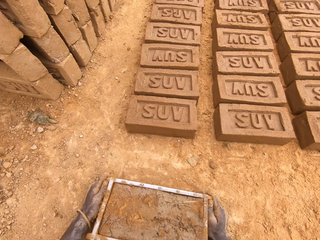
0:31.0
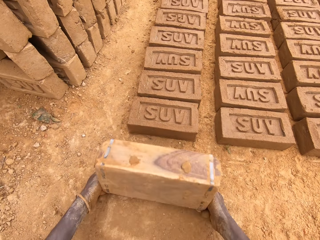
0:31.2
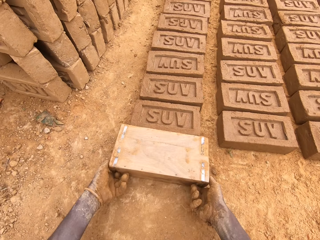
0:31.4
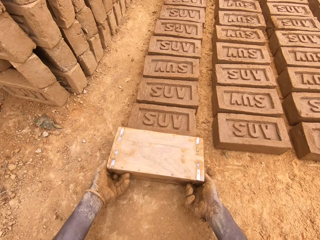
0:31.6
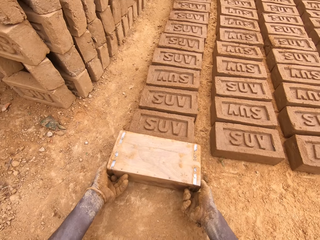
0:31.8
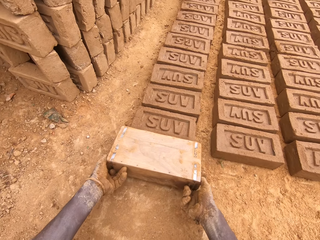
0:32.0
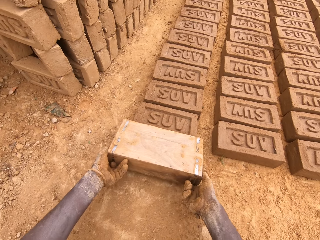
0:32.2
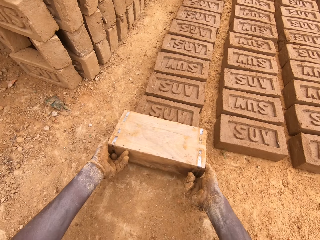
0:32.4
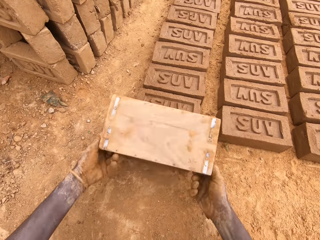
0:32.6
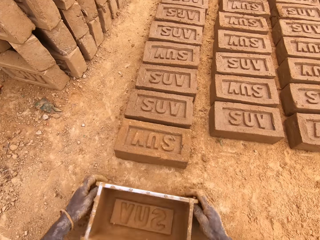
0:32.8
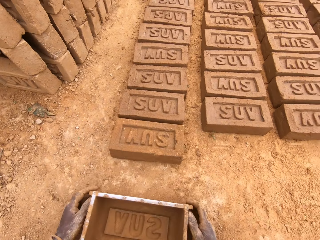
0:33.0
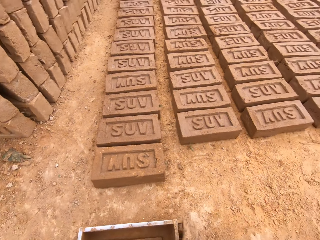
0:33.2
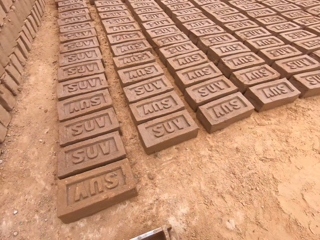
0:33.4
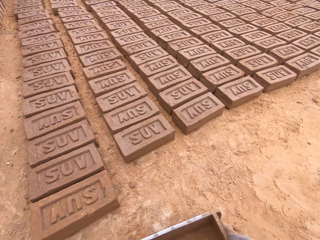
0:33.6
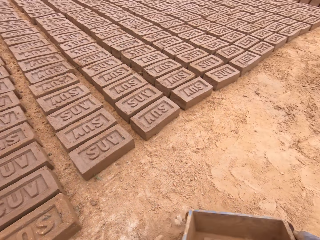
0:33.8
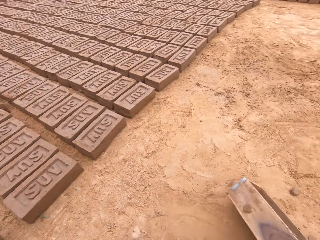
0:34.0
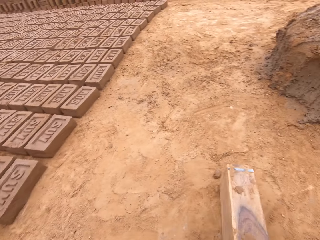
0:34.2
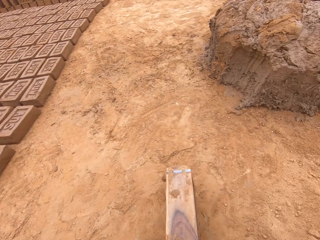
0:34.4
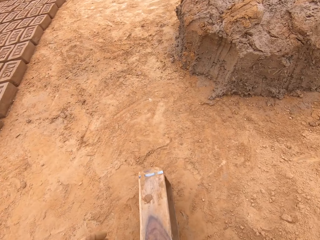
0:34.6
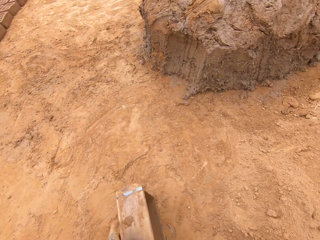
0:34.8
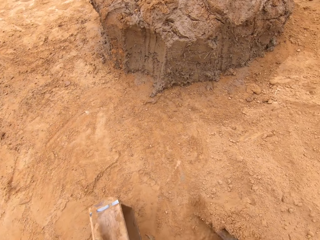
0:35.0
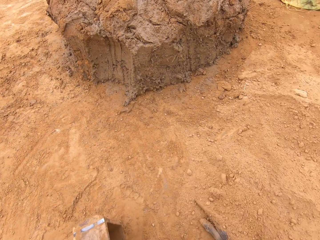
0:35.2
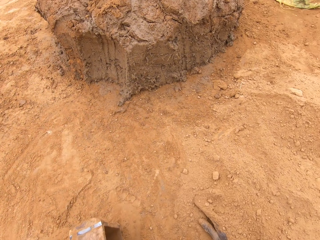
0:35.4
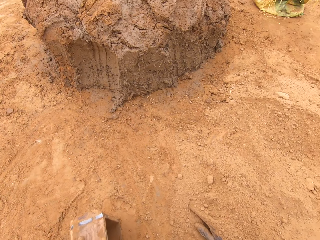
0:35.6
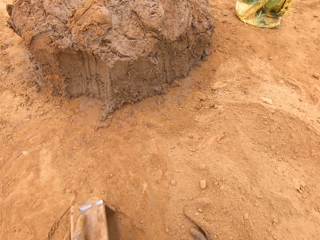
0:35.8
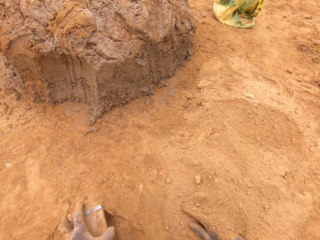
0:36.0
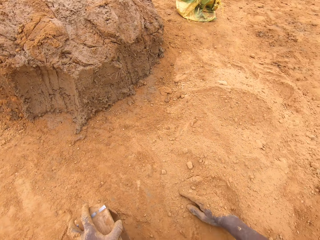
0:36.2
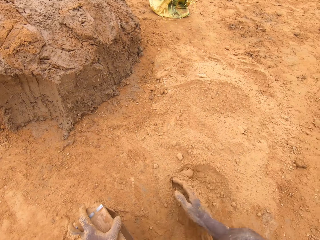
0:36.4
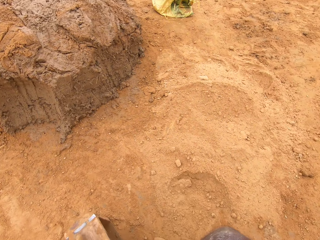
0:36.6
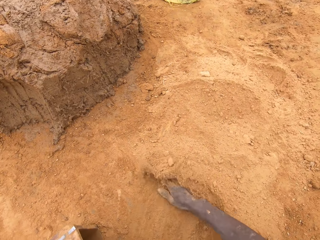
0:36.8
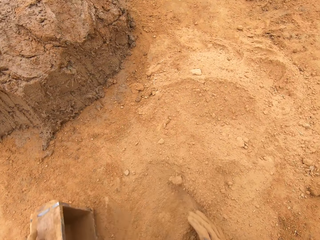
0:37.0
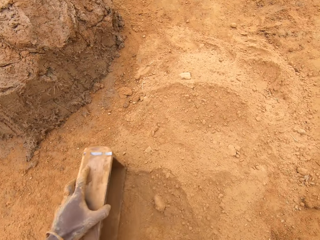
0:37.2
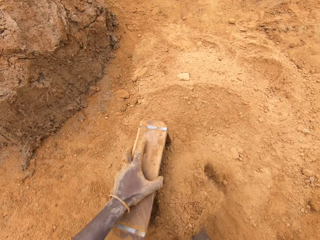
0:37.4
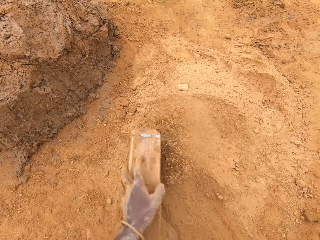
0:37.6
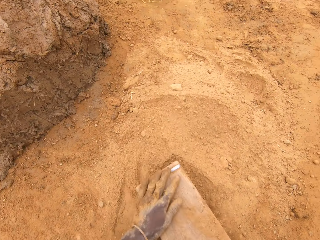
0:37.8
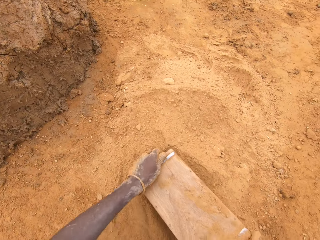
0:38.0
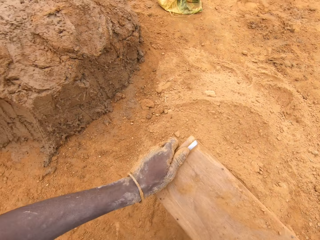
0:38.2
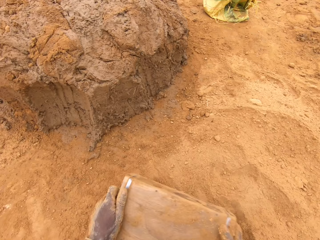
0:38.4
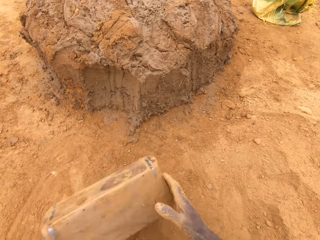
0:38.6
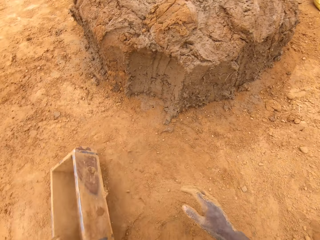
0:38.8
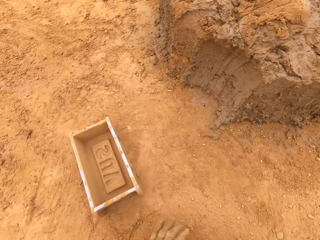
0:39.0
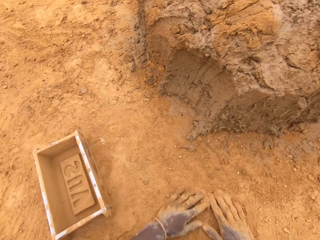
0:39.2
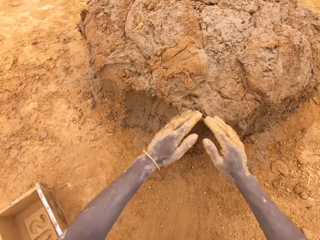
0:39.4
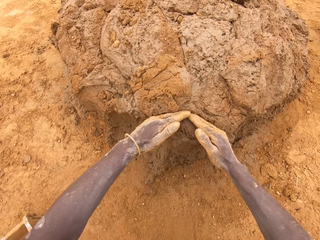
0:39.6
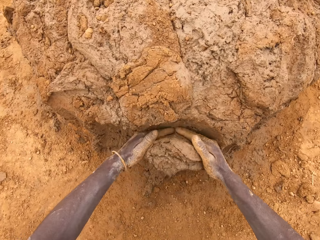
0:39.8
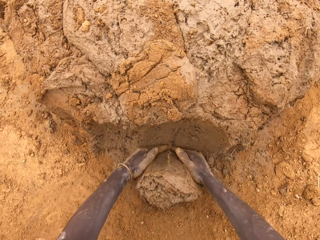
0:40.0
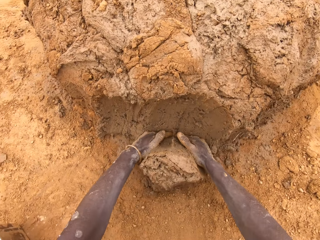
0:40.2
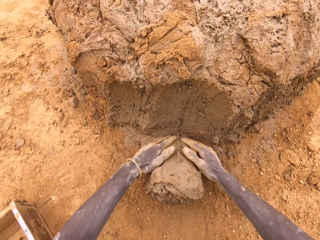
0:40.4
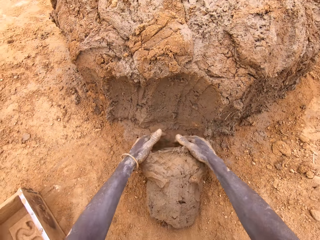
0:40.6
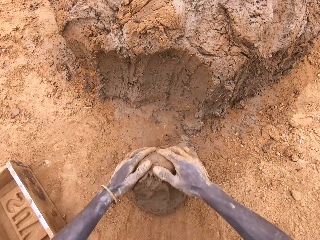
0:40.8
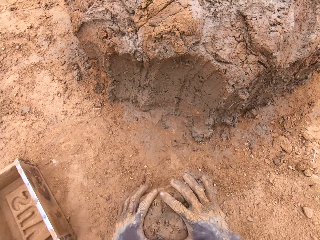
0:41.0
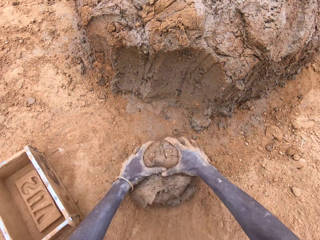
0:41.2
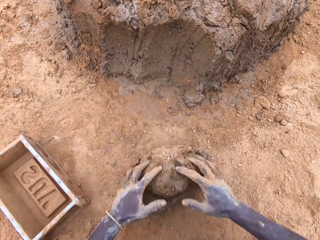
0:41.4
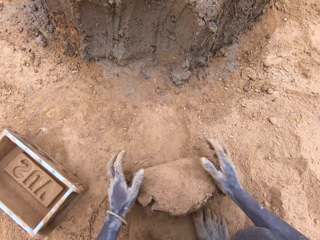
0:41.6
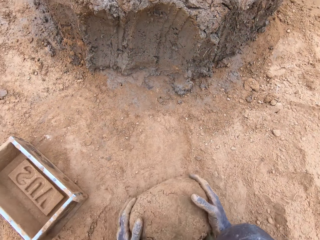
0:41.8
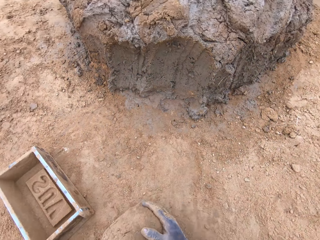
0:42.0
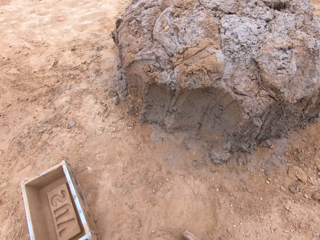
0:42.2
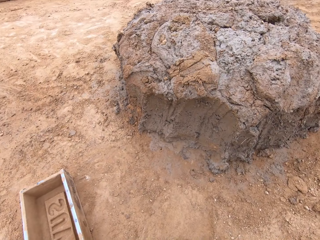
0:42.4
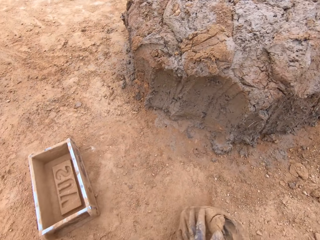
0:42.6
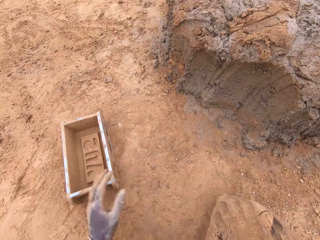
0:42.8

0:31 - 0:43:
The camera wearer puts a brick on the ground from the brick mould. They put sand in the brick mould. They pour the sand from the brick mould. They cut mud from the heap of mud. They mould the mud.

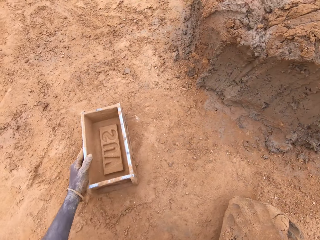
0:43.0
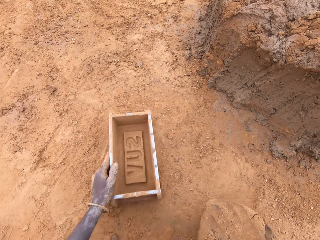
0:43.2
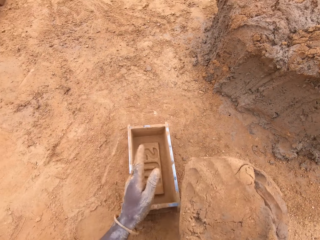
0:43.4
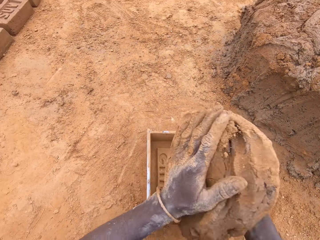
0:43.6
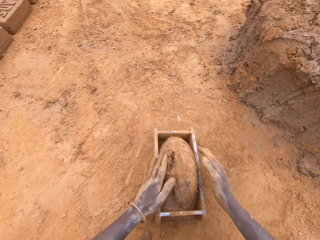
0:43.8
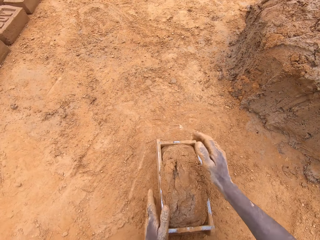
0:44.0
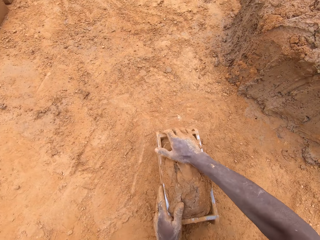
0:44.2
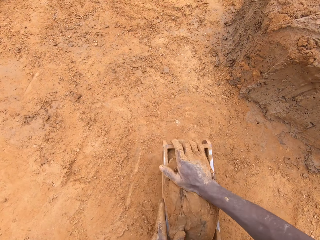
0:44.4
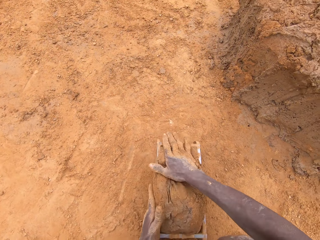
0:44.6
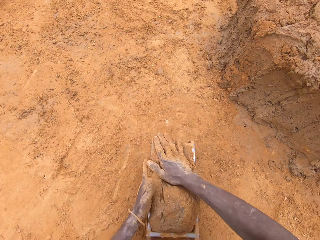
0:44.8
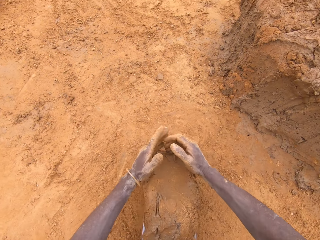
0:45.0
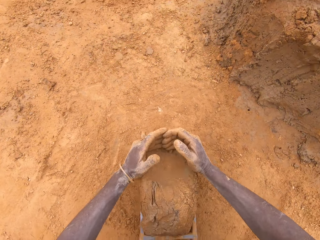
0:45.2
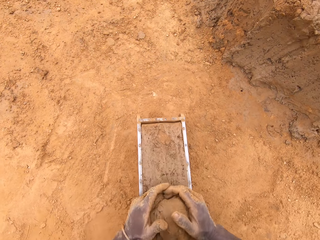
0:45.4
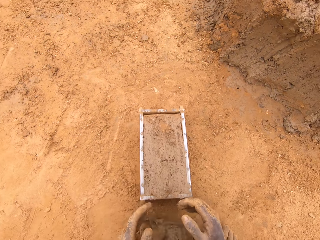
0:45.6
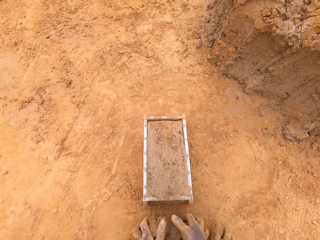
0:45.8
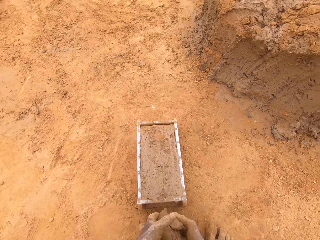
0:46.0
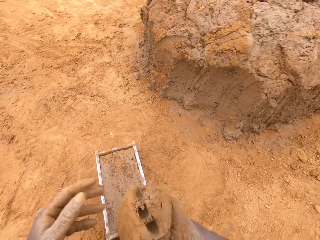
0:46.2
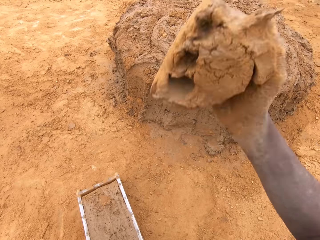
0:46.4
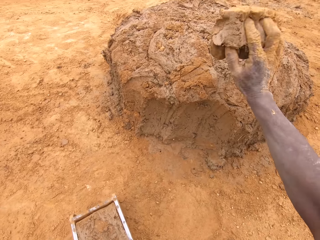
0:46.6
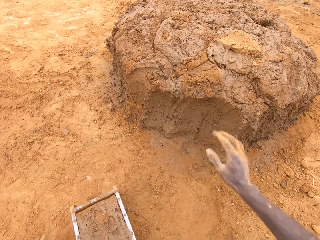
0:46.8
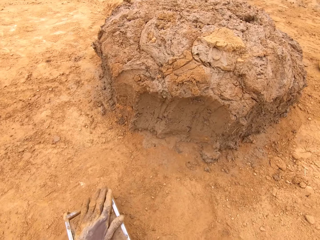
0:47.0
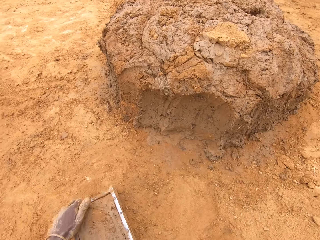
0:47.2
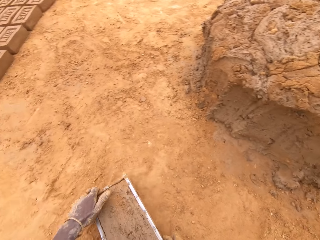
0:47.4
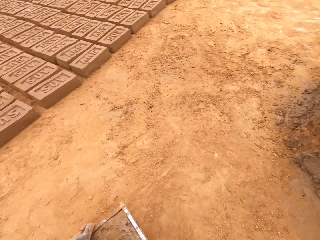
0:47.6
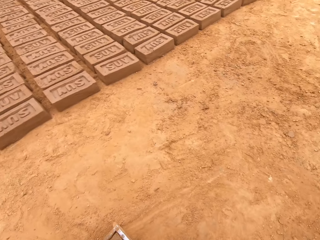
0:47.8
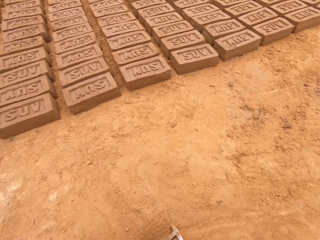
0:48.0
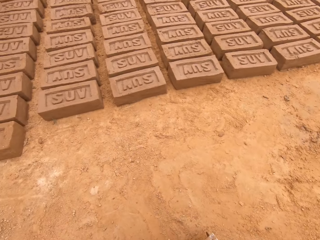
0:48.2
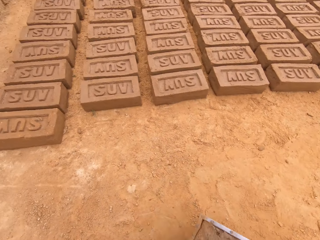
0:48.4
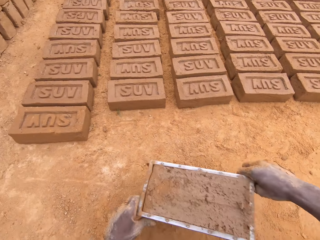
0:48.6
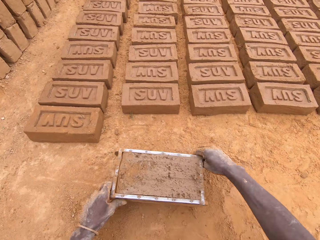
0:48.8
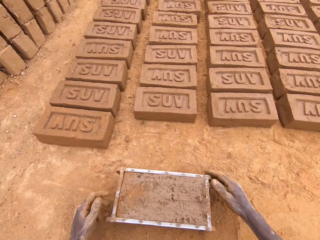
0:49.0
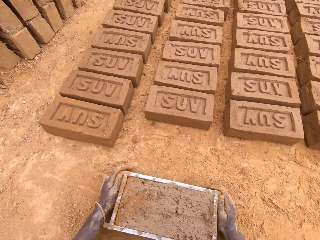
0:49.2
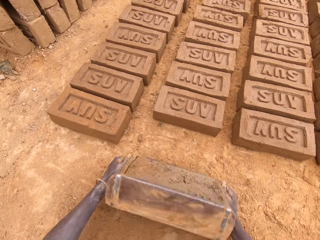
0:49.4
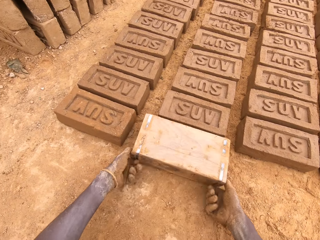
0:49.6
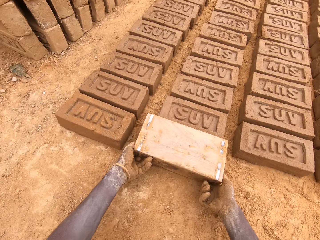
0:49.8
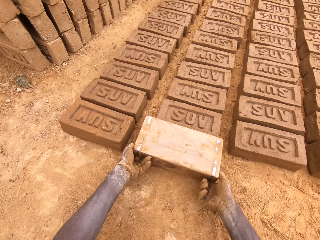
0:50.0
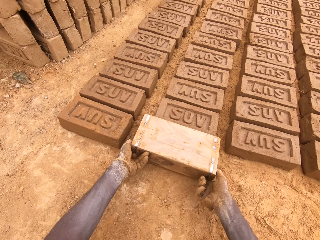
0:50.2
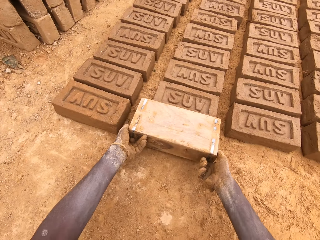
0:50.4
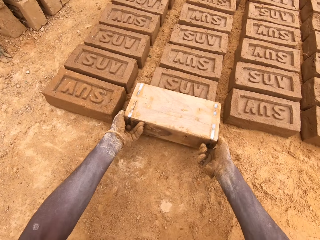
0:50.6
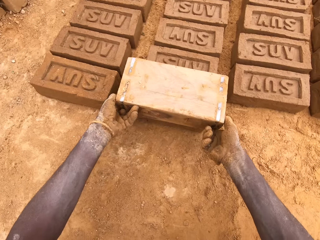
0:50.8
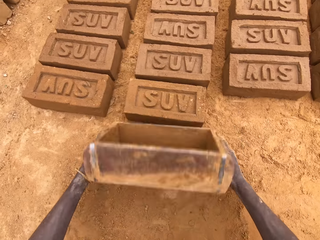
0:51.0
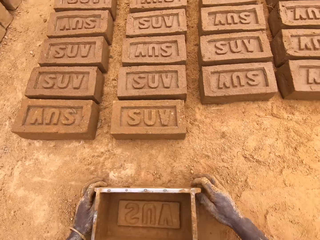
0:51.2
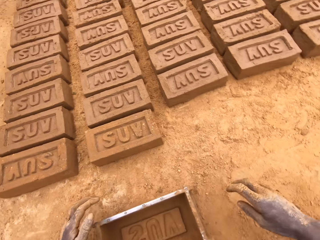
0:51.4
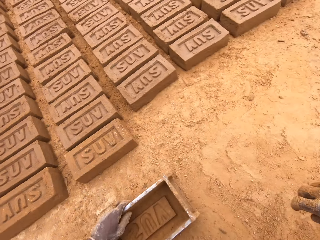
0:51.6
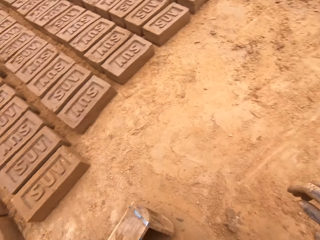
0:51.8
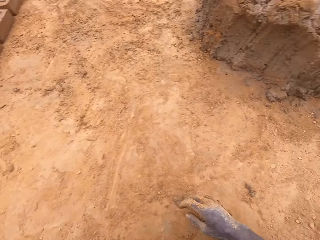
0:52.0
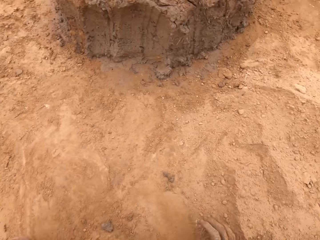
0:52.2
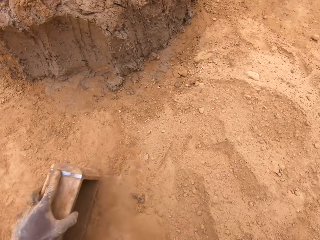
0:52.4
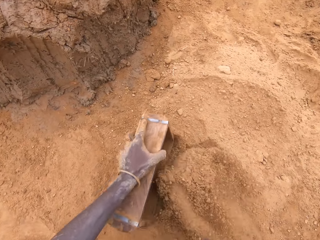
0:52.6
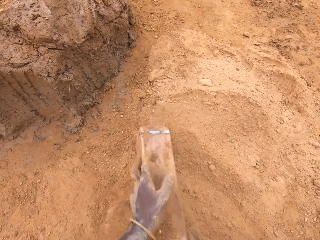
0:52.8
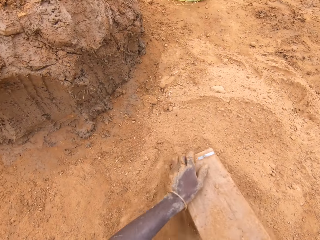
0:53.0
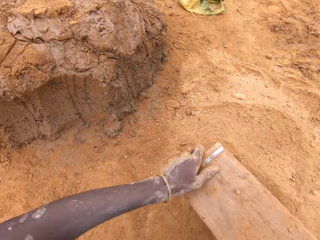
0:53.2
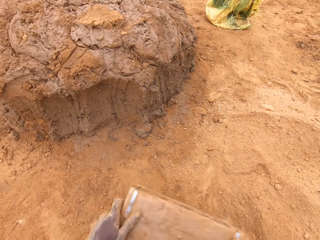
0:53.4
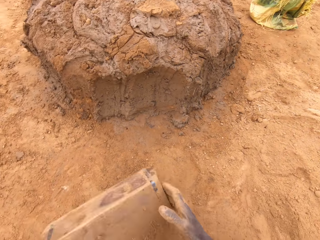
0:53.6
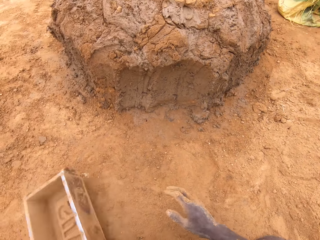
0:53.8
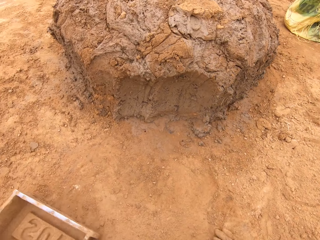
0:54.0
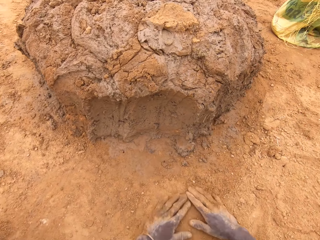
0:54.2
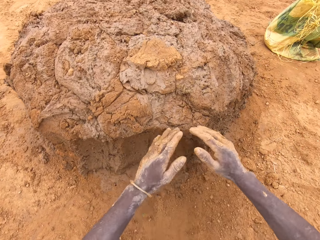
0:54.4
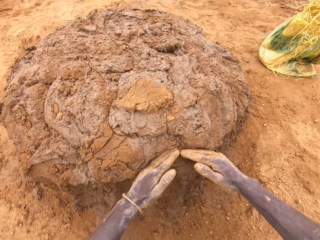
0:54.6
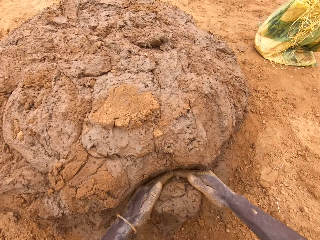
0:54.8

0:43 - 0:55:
The camera wearer puts mud in the brick mould. They make bricks out of the heap of mud with the brick maker. They cut the mud in the brick mould. They throw the mud on the heap of mud. They put a brick on the ground from the brick mould. They put sand in the brick mould. They pour the sand from the brick mould.
